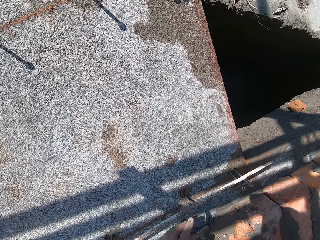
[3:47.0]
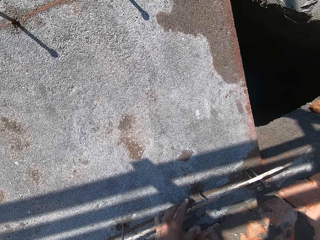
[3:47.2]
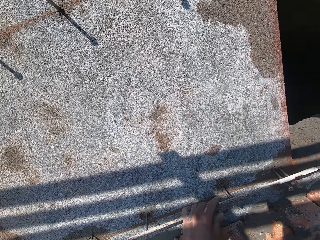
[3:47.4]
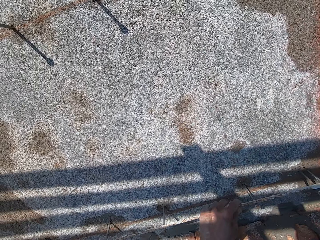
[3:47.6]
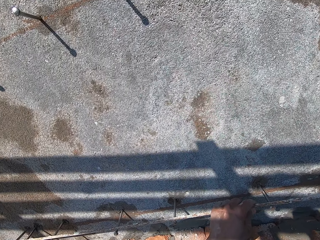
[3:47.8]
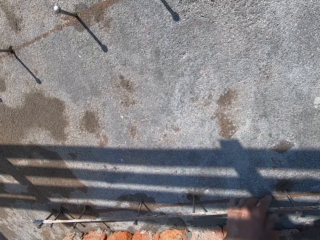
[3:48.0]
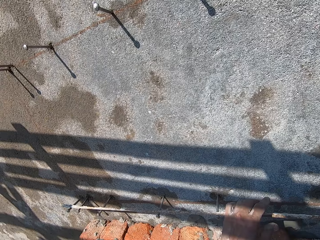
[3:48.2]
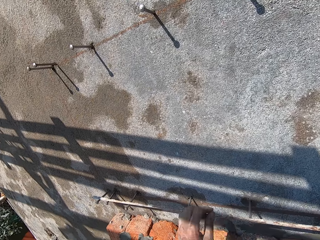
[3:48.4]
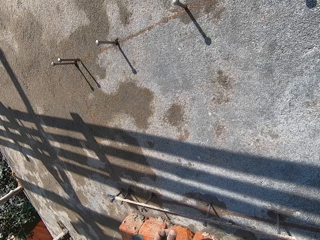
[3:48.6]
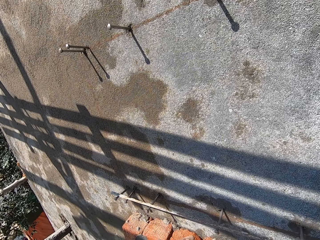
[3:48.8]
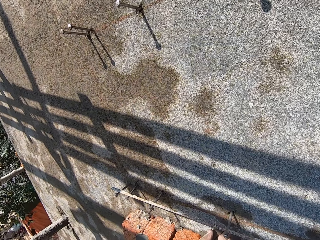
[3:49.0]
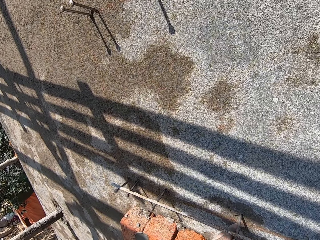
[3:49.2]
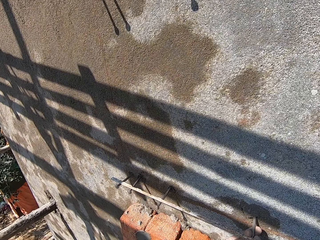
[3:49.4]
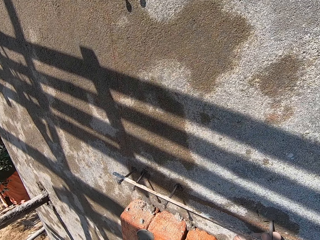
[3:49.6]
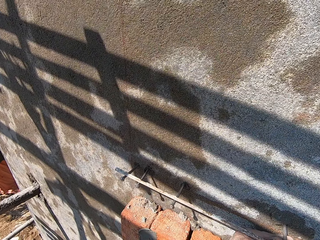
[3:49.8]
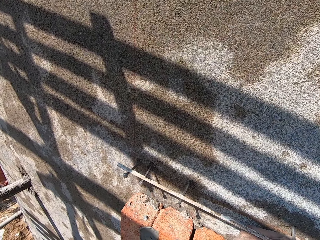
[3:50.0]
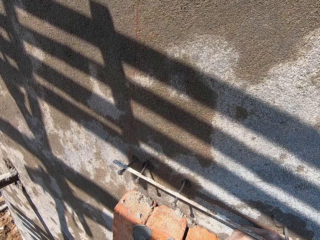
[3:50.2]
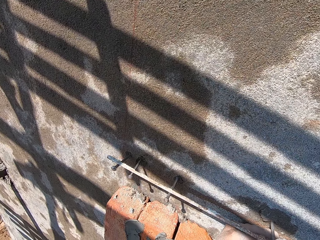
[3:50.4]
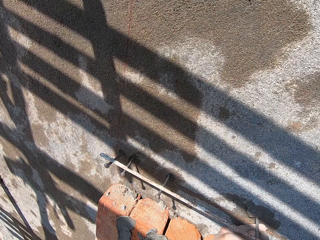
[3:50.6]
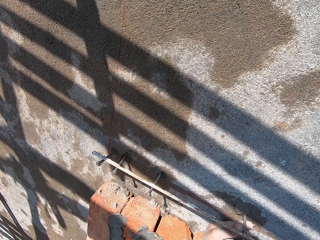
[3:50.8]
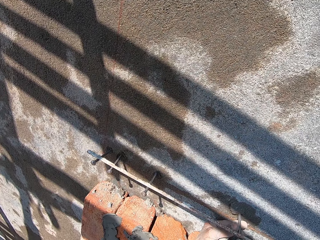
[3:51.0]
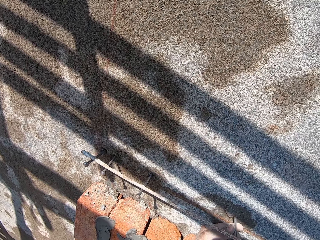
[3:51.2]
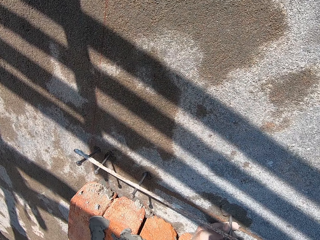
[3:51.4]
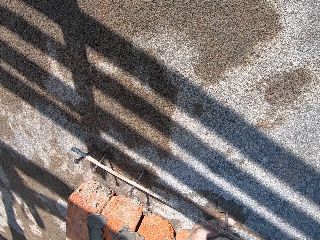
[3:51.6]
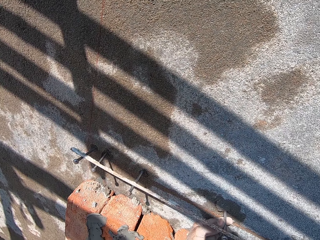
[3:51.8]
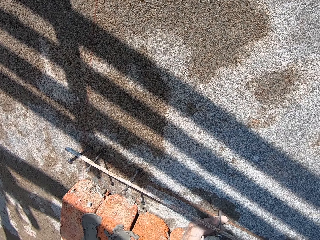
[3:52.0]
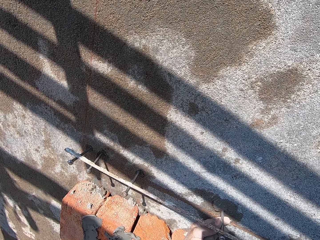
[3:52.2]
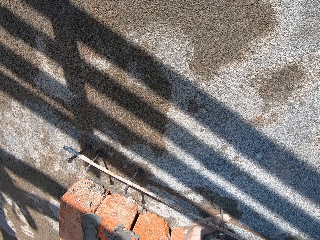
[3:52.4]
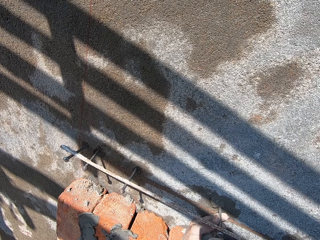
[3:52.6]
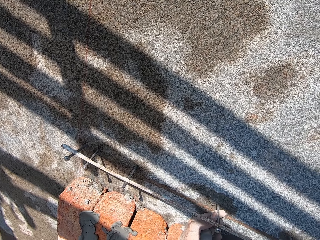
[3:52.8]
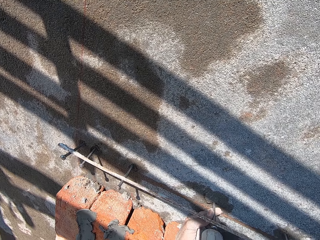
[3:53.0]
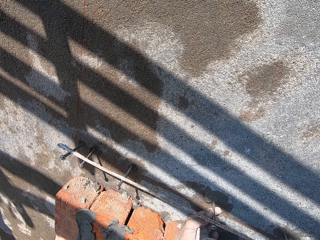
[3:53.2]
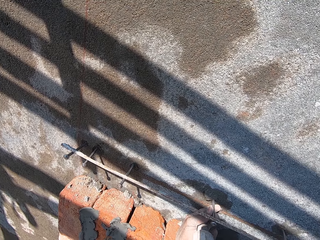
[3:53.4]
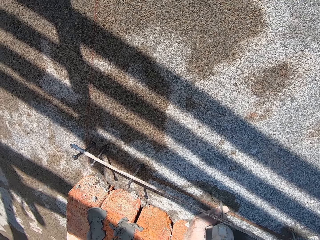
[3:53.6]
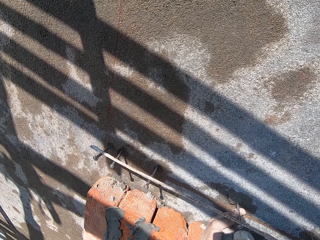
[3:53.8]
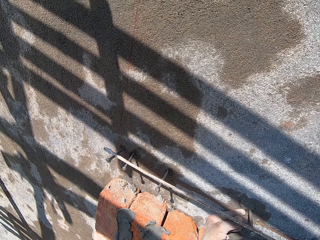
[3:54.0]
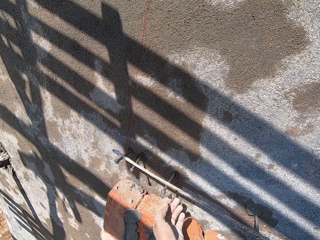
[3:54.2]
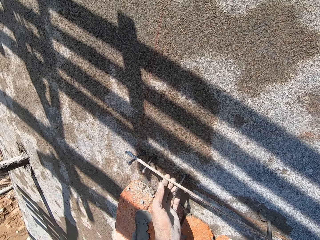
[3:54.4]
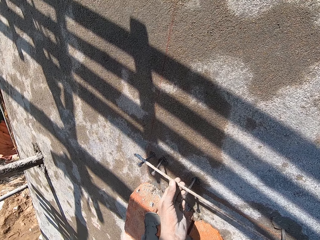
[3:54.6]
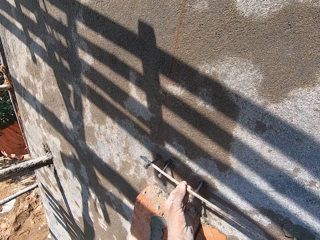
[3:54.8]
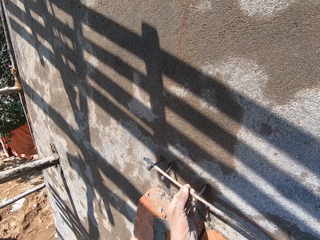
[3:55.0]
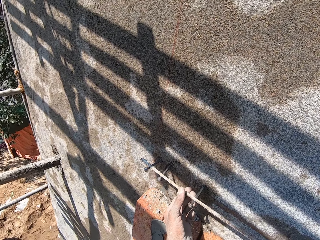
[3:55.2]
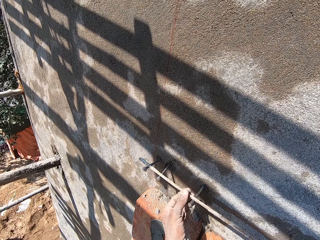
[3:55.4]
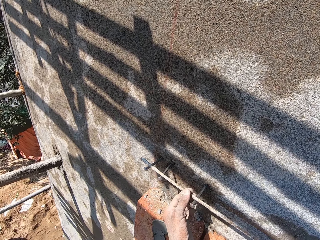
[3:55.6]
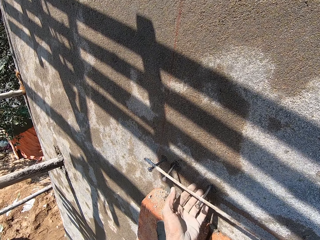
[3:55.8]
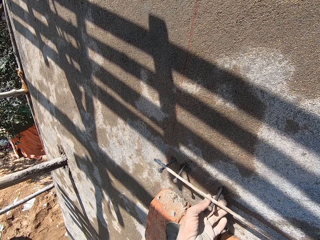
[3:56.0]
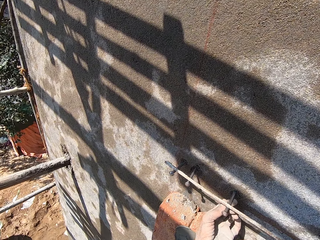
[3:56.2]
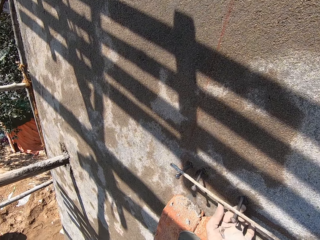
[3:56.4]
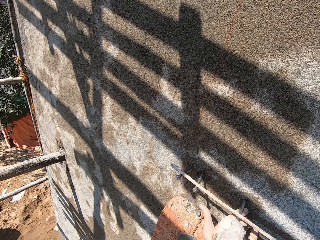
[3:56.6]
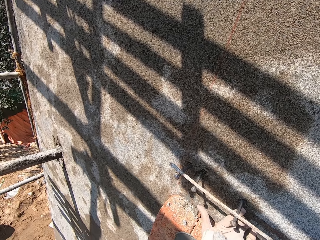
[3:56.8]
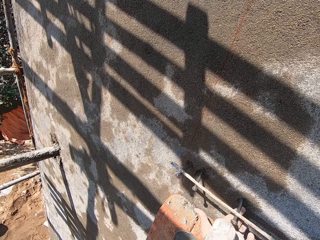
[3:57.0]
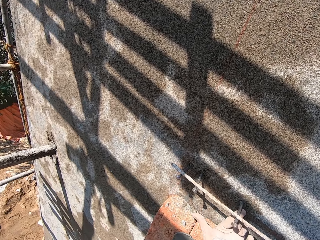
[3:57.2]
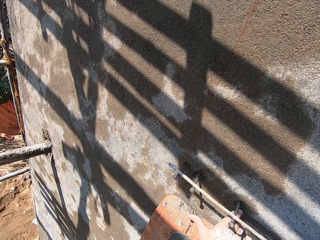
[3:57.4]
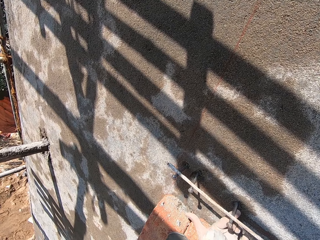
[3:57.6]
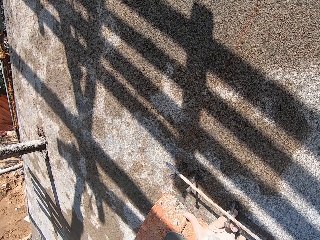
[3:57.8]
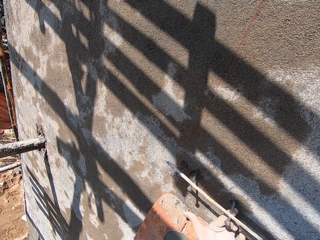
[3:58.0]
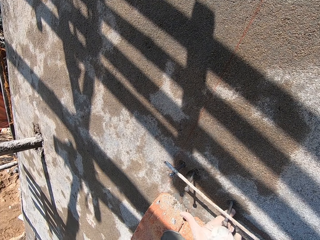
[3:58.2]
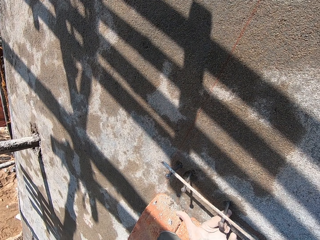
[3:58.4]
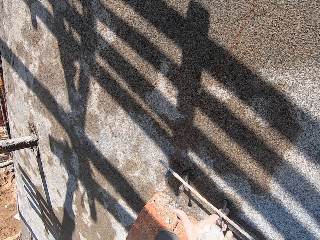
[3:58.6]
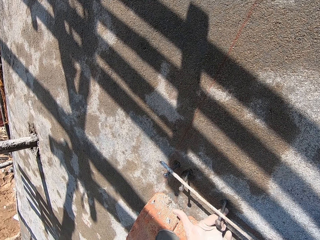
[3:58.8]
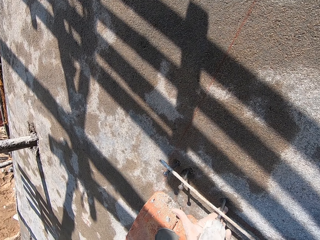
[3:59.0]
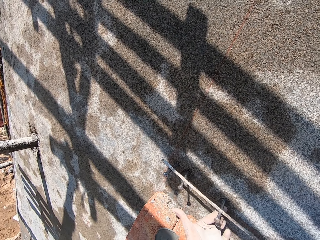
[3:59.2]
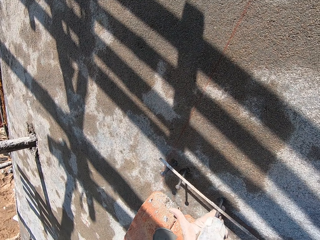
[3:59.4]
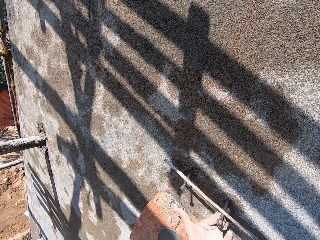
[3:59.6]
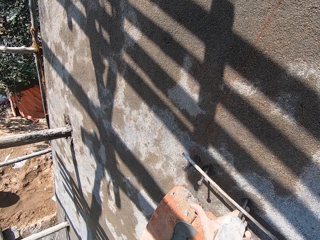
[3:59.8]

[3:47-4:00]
The camera wearer adjusts the iron rod on the nails on the wall with his left hand. He holds the nail on the wall with his left hand. He hits the nails with the mallet in his right hand. He adjusts the iron rod on the nails on the wall with his left hand. He holds the nail on the wall with his left hand. He hits the nails with the mallet in his right hand.

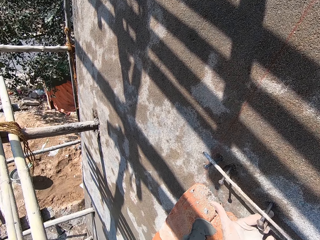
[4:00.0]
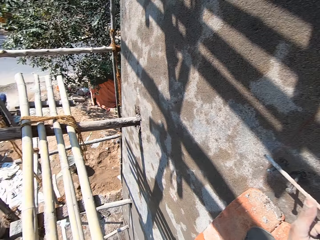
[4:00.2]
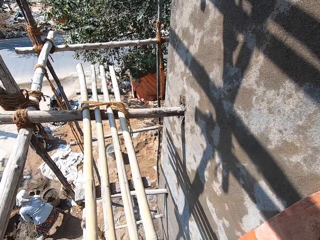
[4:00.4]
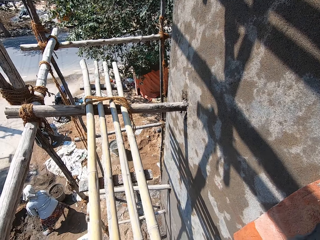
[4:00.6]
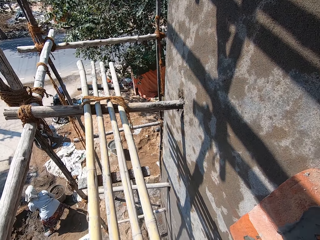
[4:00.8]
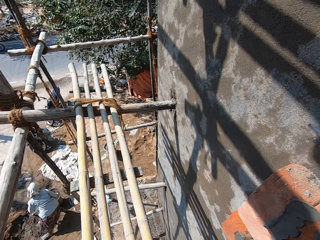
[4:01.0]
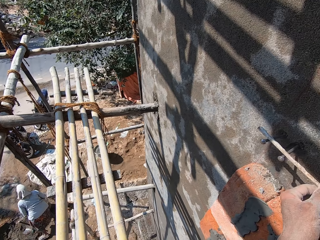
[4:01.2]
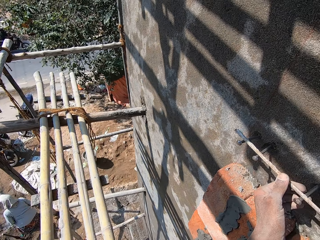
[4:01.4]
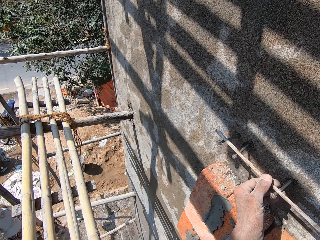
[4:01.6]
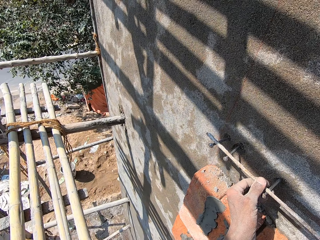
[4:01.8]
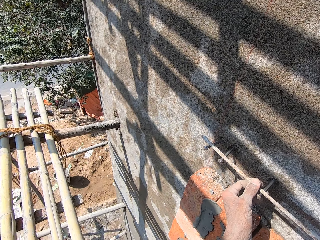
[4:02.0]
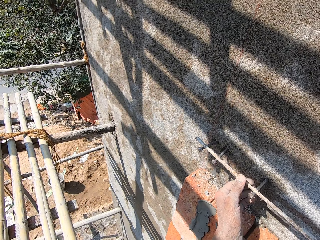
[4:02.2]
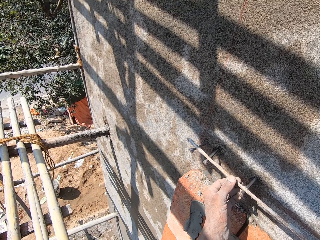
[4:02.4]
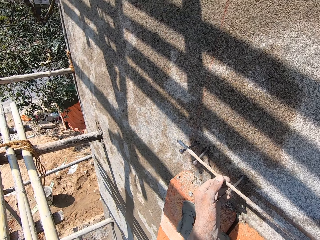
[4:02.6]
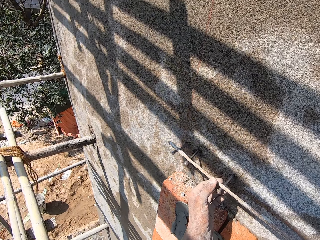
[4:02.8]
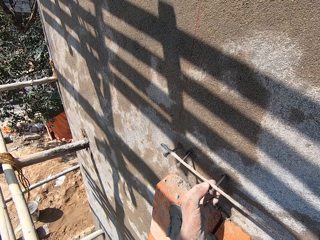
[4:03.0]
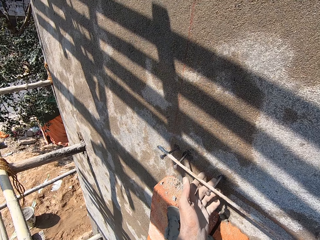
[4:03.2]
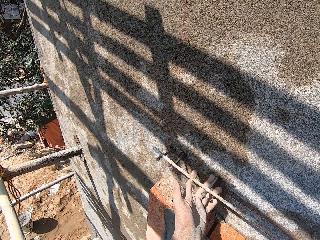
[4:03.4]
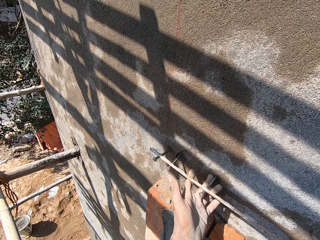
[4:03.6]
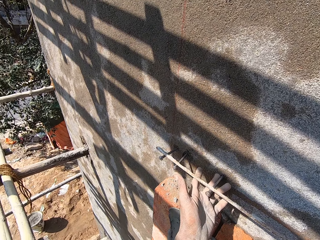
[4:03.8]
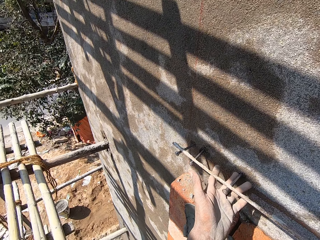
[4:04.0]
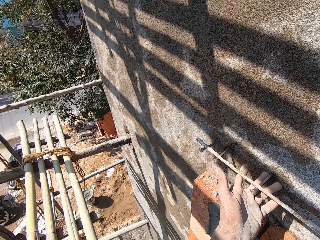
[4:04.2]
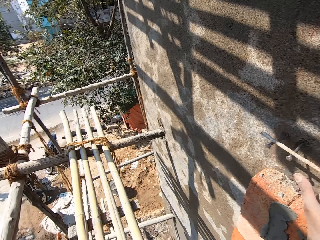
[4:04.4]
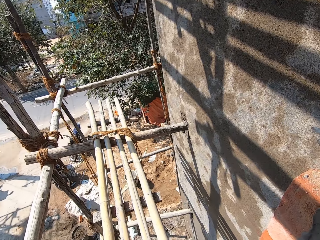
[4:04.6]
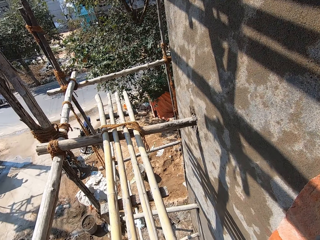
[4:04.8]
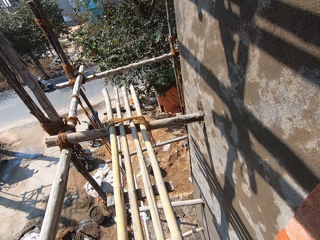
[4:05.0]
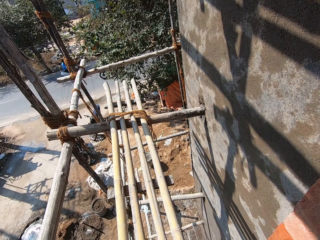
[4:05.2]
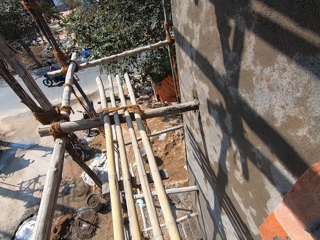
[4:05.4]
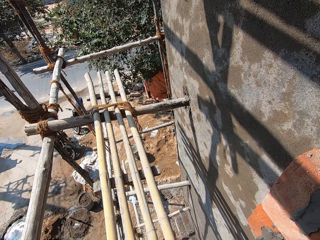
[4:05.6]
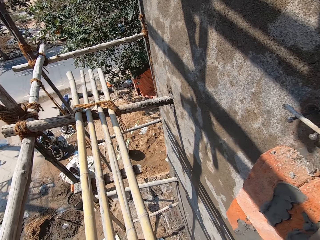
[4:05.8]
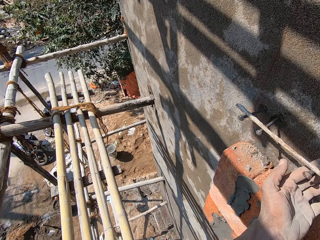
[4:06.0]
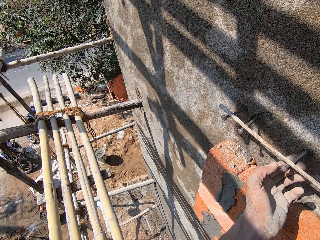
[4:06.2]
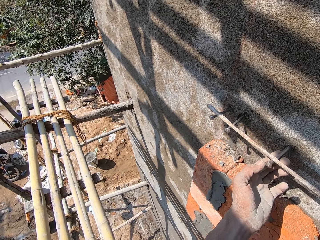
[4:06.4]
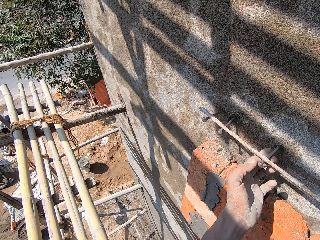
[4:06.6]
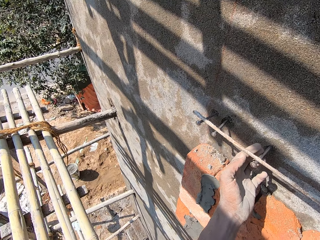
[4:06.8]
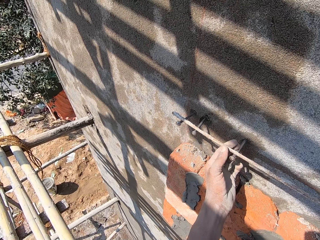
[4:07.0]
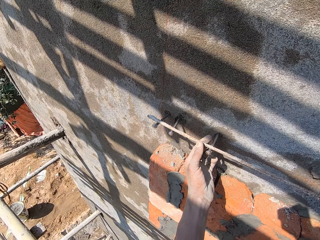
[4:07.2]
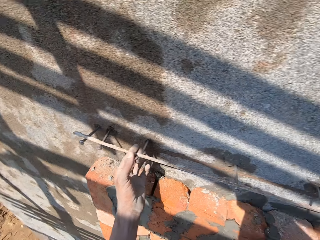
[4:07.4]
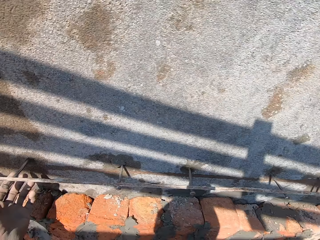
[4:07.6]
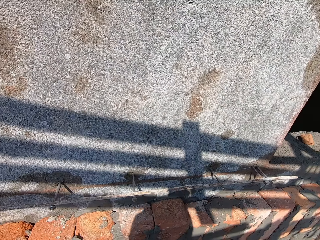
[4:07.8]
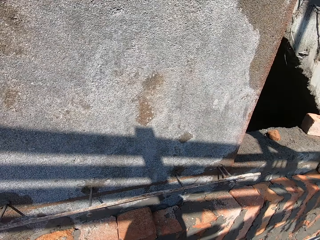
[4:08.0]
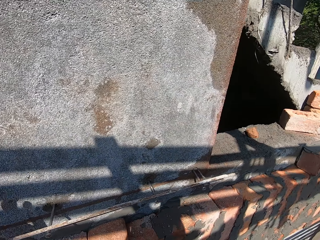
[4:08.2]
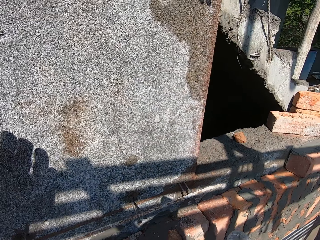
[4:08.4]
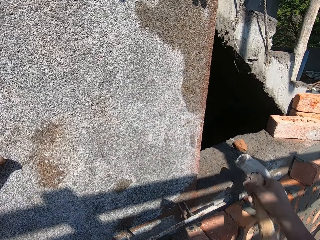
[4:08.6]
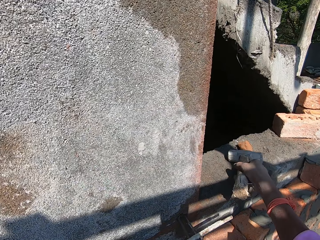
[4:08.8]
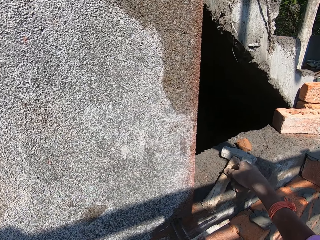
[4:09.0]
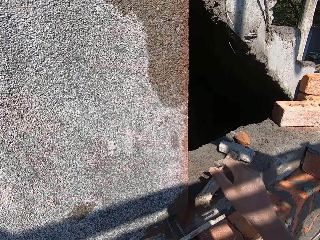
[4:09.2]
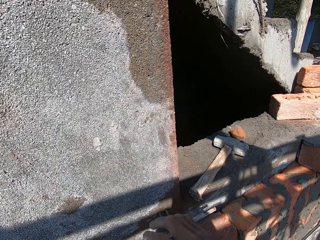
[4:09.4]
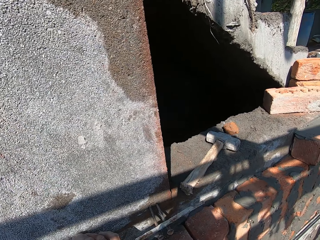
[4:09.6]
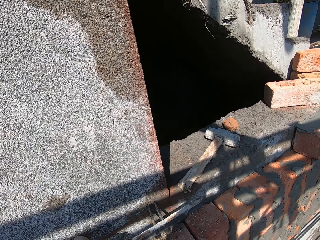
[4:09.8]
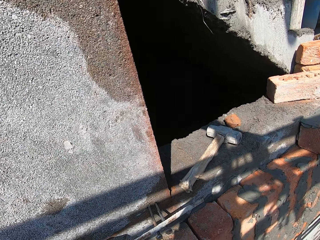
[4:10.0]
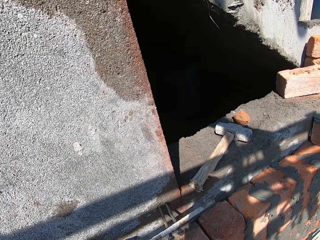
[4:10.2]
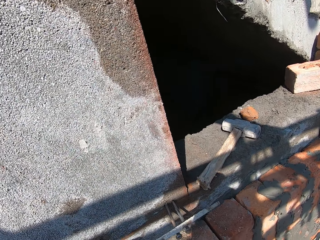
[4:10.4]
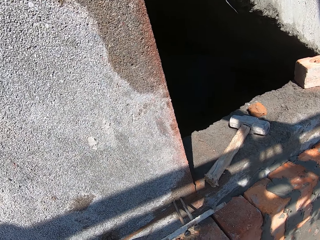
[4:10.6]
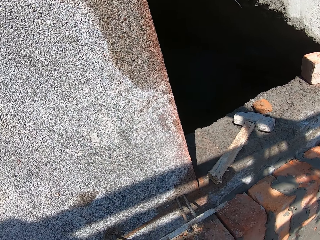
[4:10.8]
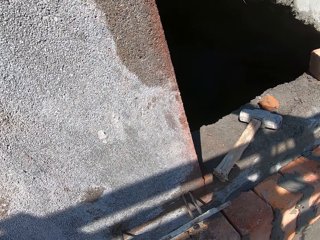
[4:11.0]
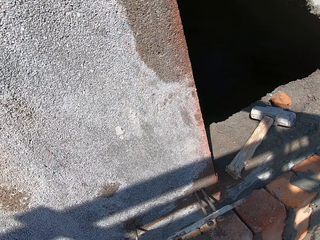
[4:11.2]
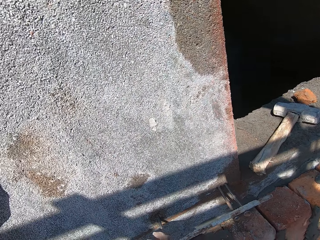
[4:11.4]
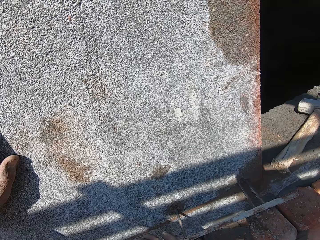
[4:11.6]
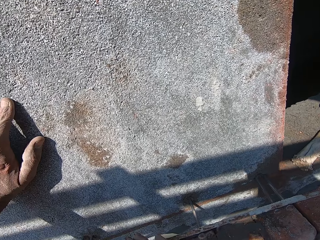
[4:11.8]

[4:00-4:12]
A woman moves on the ground. The camera wearer holds a metal with a hand. He measures a nail with a finger. He drops the mallet on the wall with his right hand. He adjusts the iron rod on the nails on the wall with his right hand.
